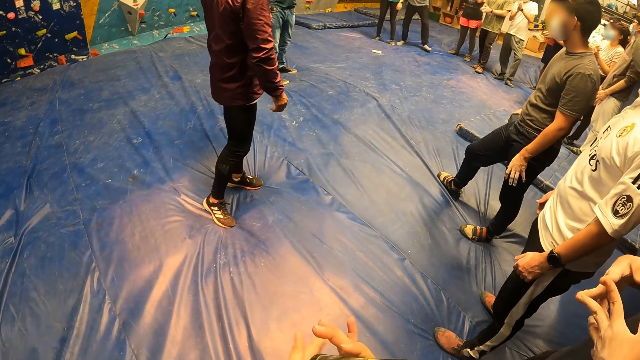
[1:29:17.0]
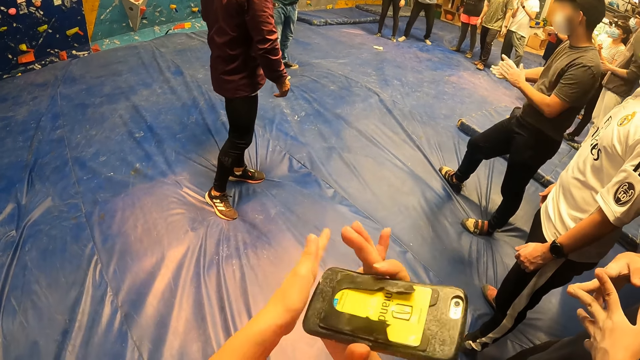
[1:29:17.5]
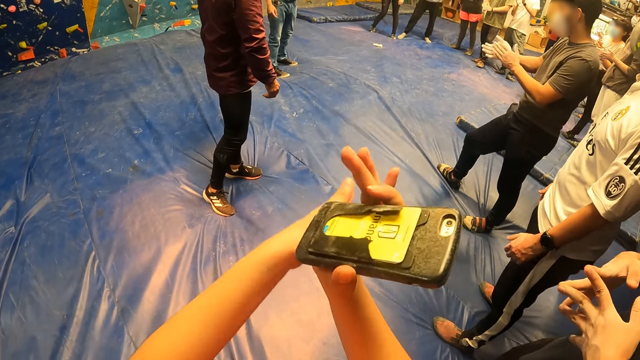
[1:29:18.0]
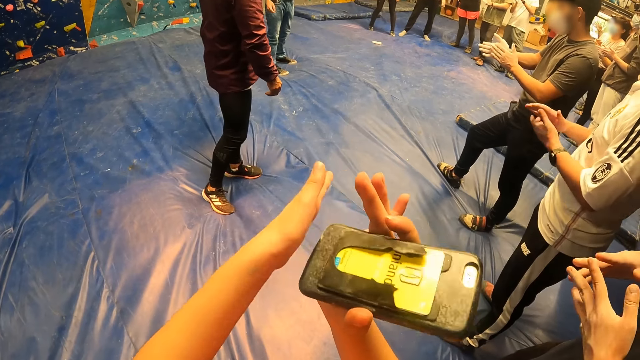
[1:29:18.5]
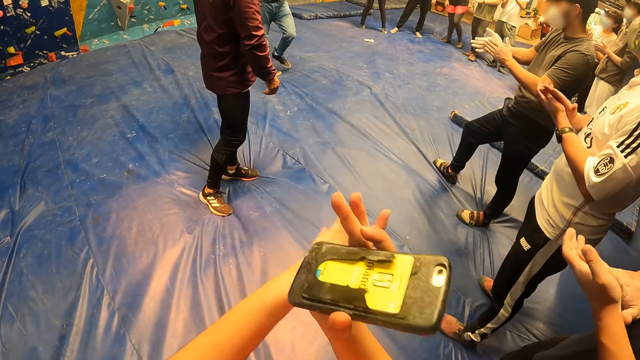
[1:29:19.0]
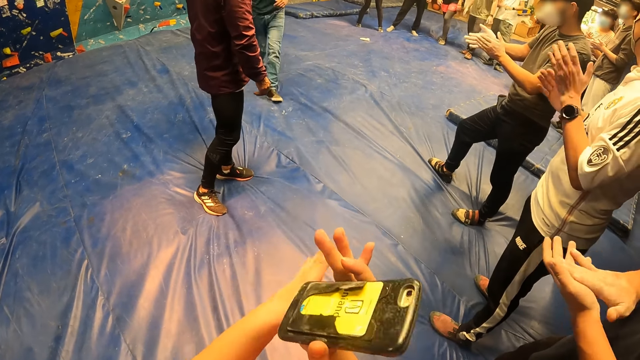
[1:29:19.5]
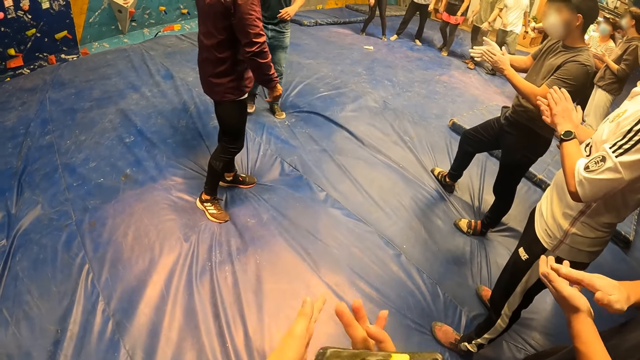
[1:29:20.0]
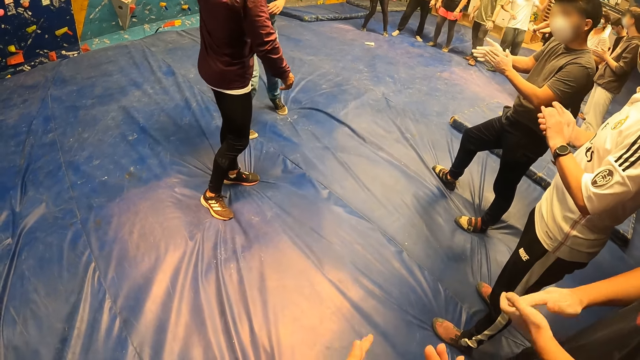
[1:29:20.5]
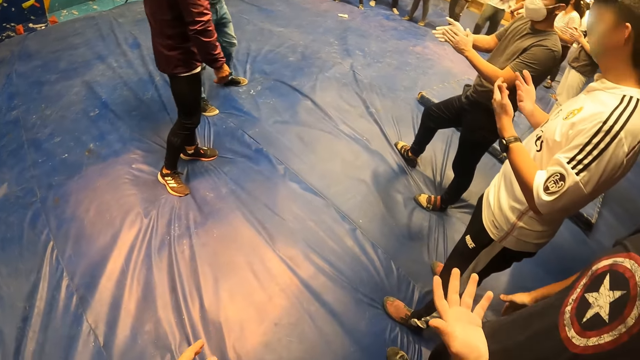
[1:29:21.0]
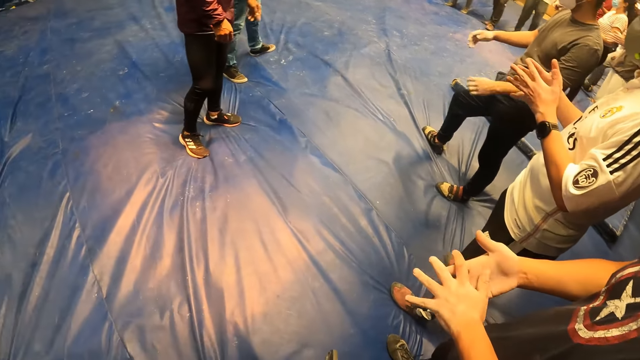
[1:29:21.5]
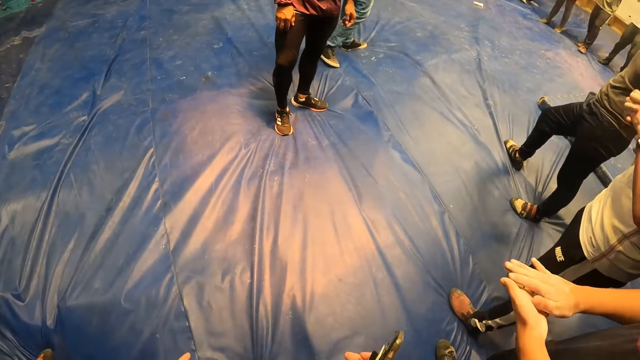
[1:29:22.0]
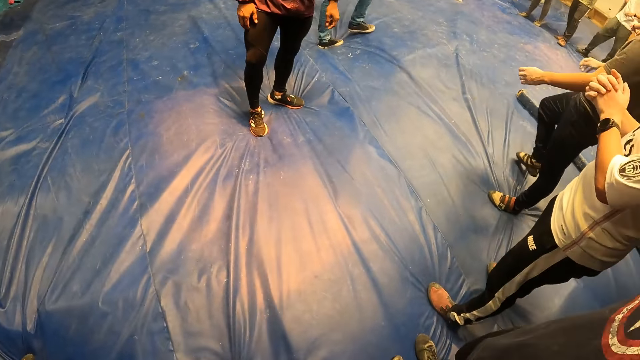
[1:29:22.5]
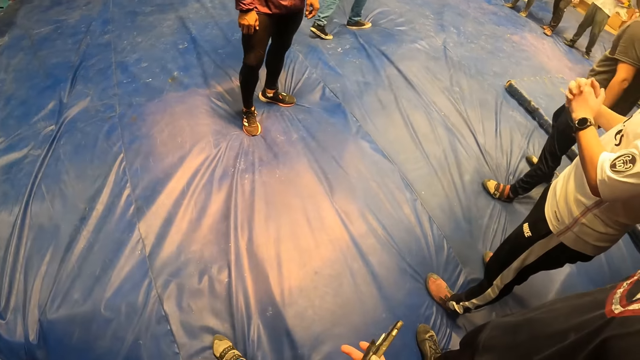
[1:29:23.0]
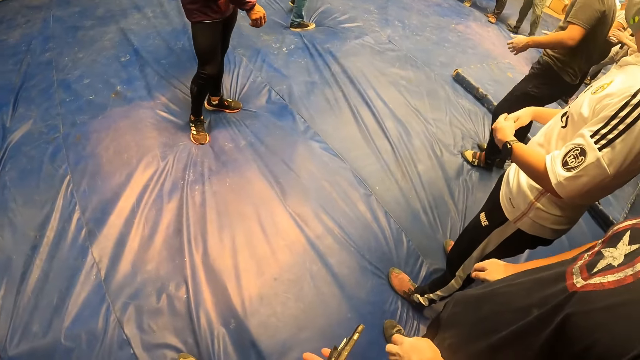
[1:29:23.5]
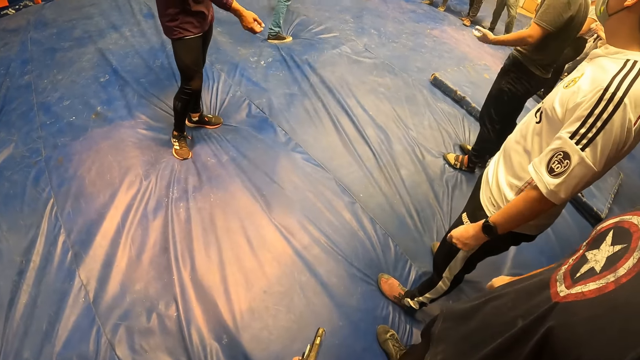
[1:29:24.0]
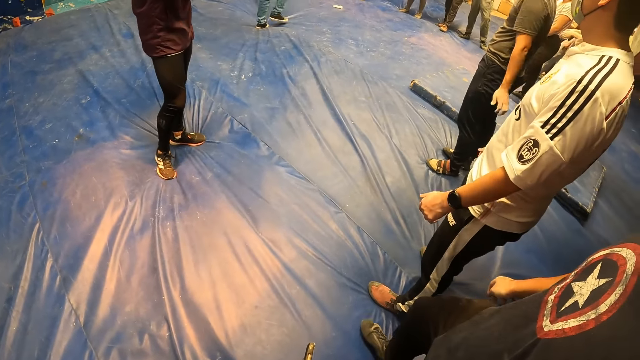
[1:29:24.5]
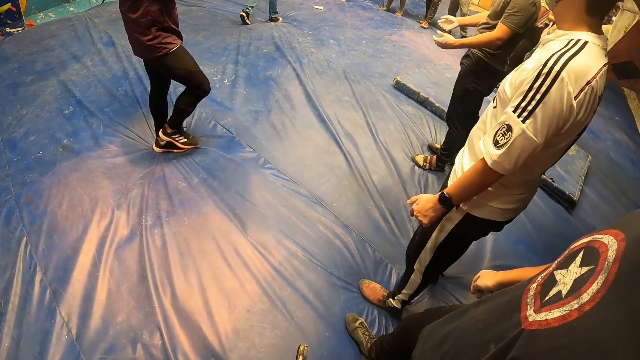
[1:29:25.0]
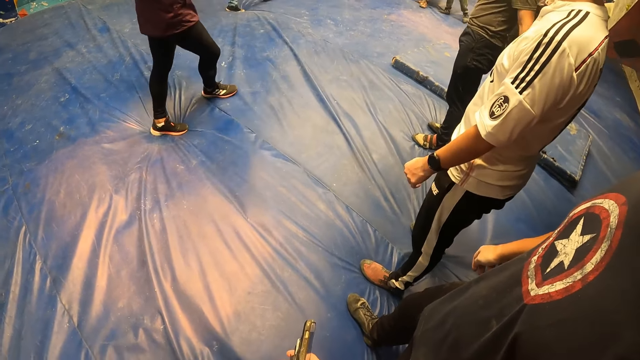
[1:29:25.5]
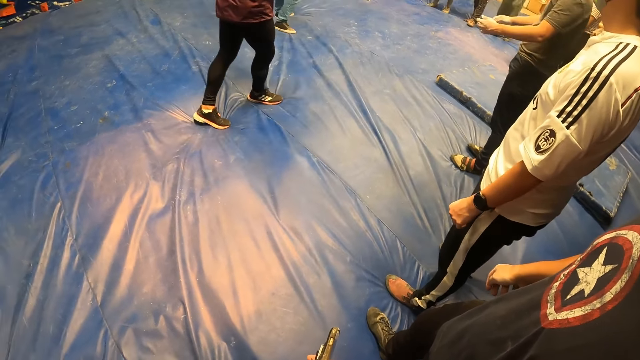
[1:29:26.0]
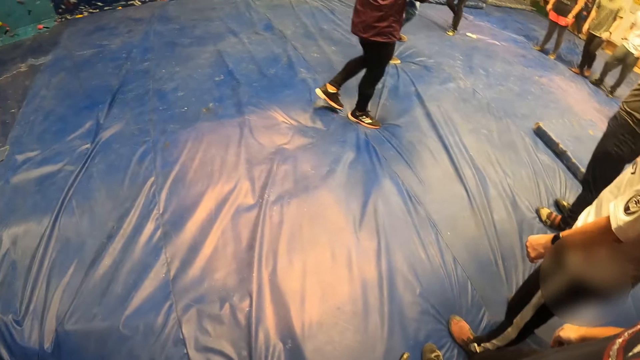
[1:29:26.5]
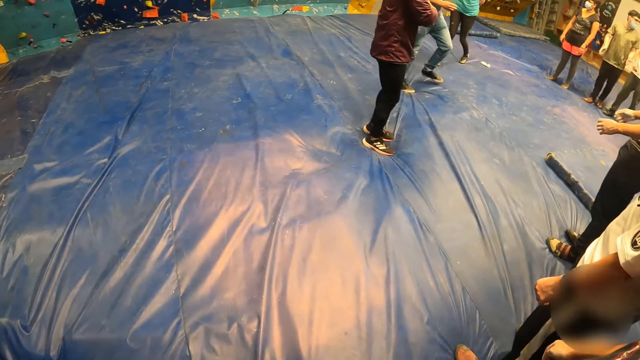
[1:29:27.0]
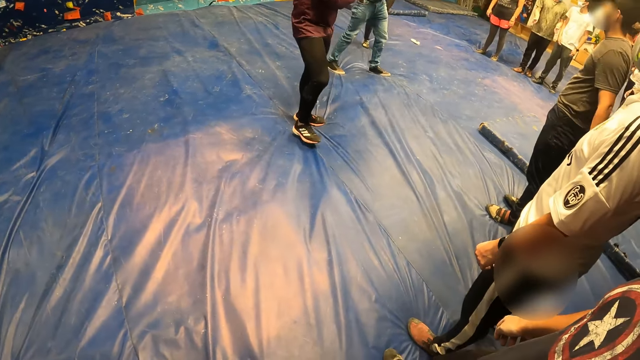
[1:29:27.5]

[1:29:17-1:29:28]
The camera wearer claps the hands.

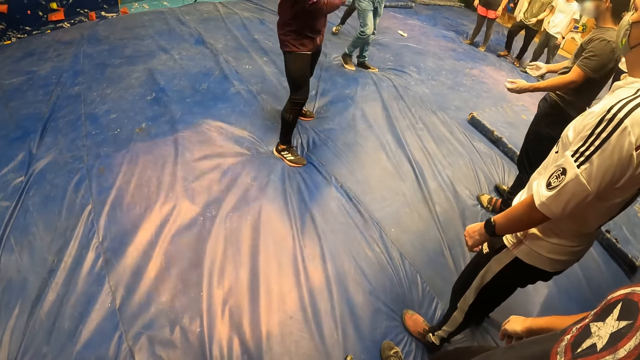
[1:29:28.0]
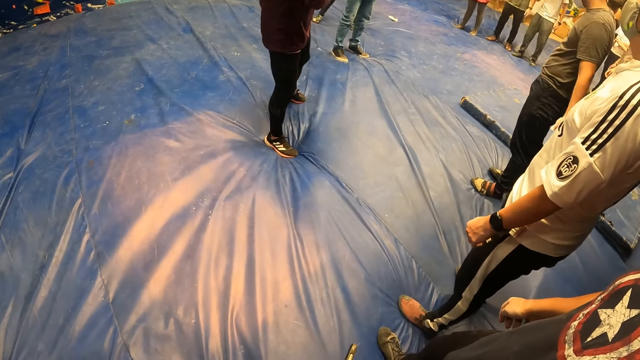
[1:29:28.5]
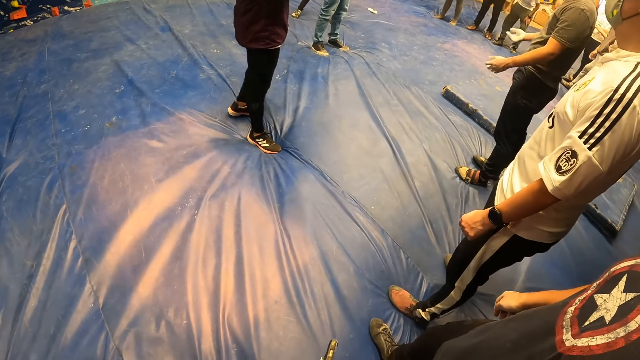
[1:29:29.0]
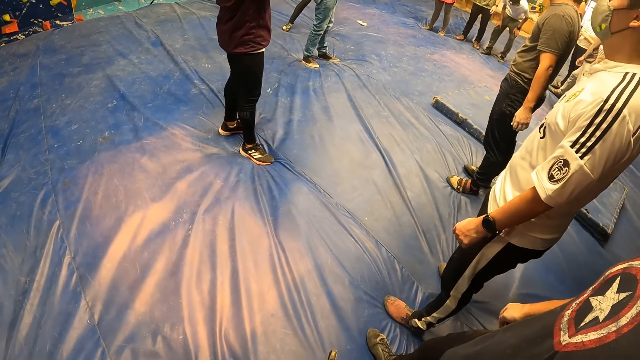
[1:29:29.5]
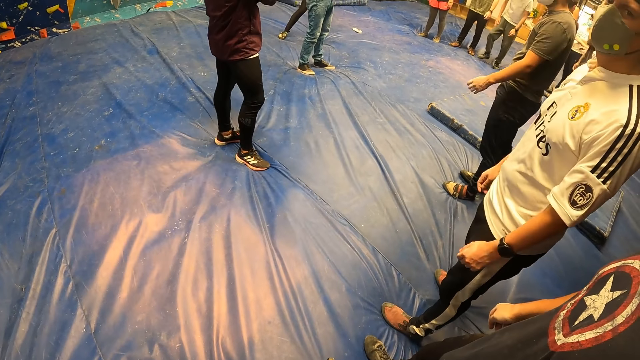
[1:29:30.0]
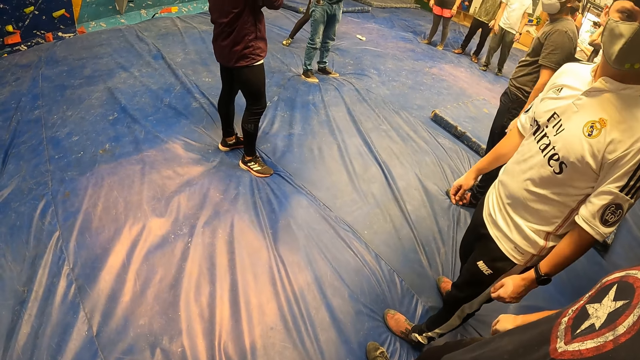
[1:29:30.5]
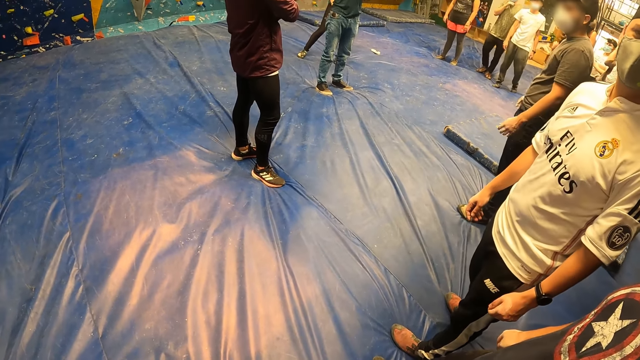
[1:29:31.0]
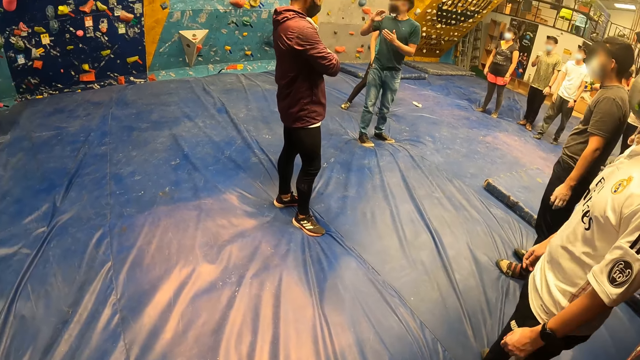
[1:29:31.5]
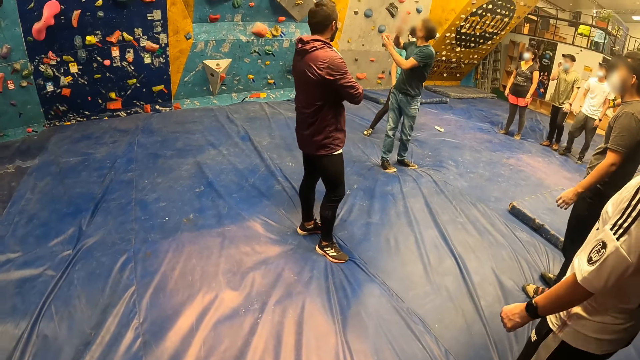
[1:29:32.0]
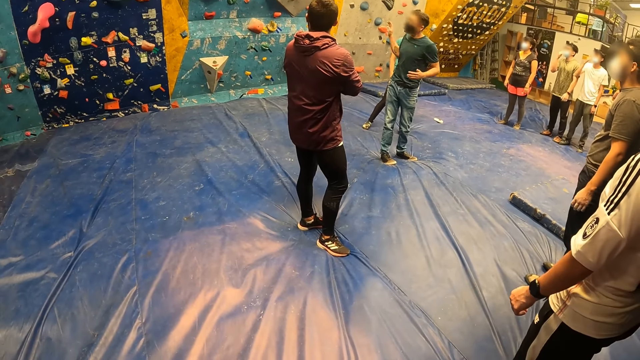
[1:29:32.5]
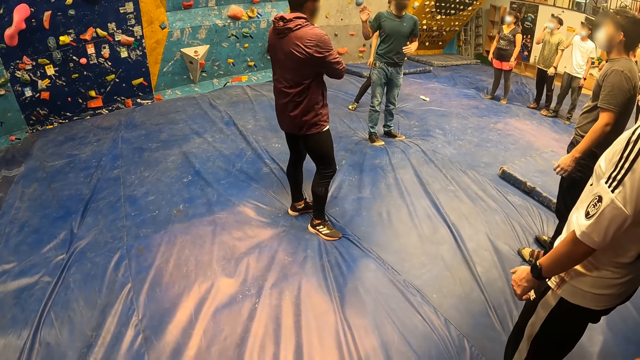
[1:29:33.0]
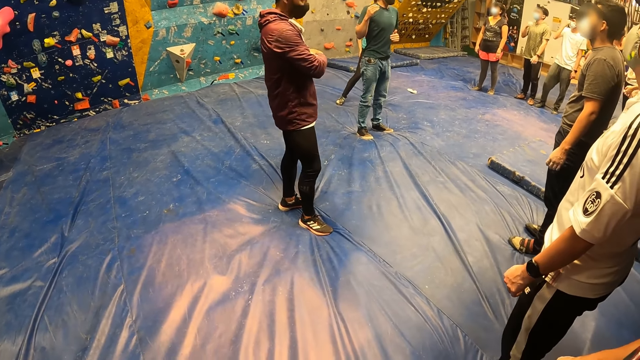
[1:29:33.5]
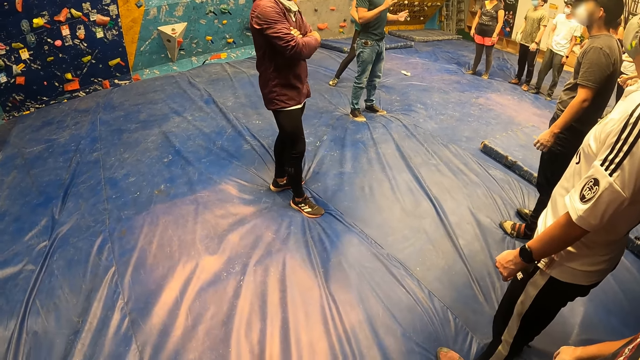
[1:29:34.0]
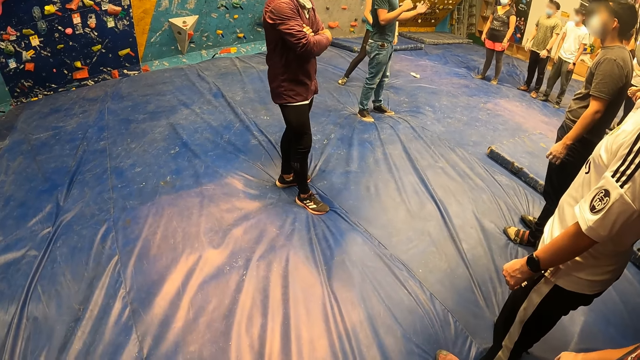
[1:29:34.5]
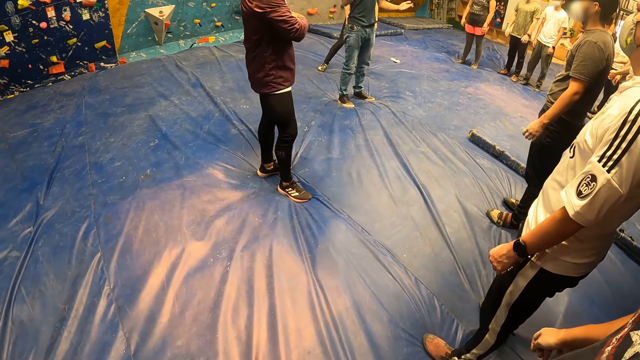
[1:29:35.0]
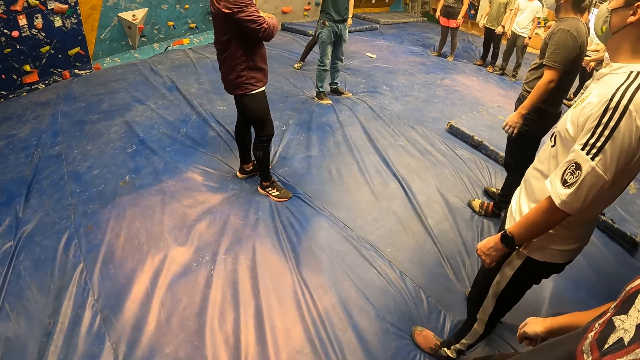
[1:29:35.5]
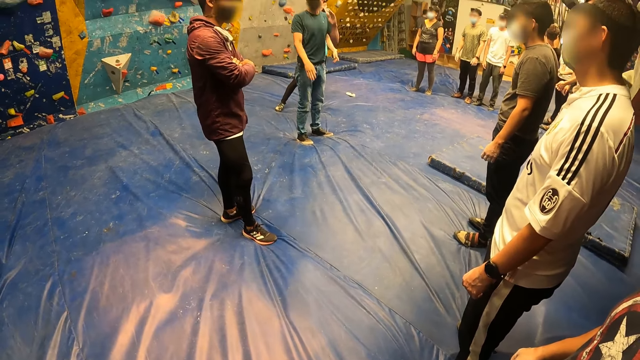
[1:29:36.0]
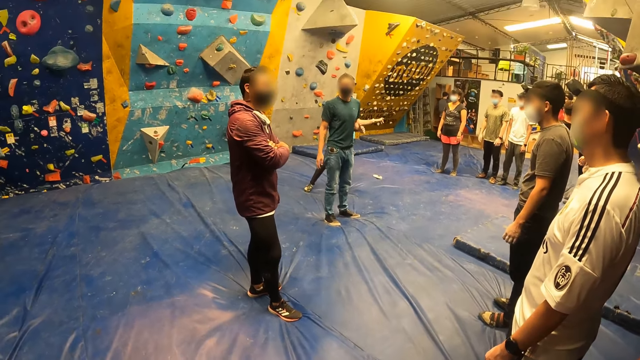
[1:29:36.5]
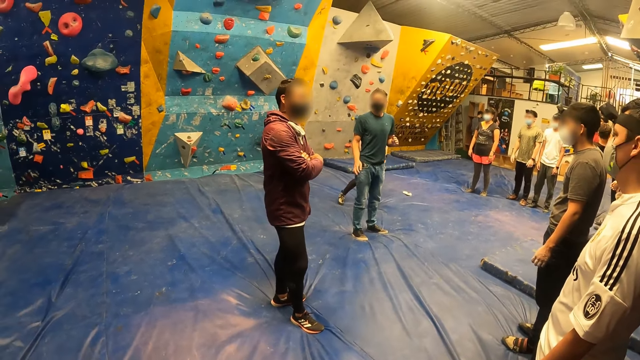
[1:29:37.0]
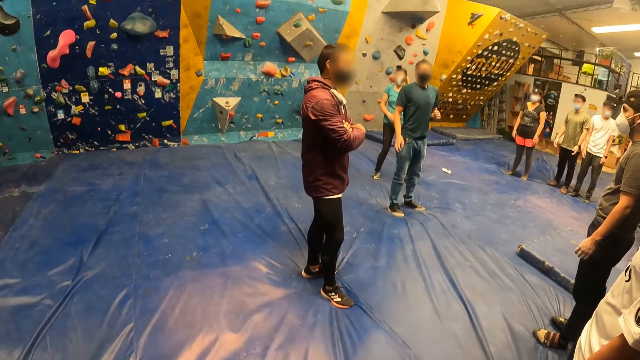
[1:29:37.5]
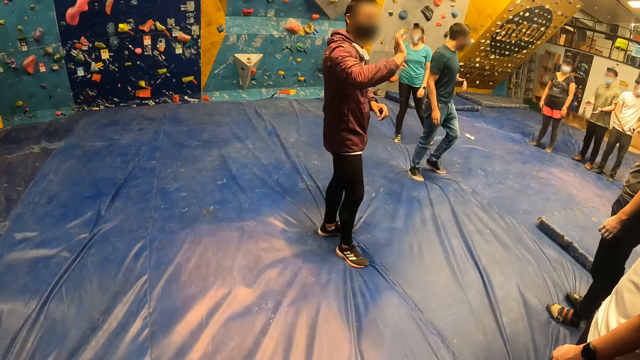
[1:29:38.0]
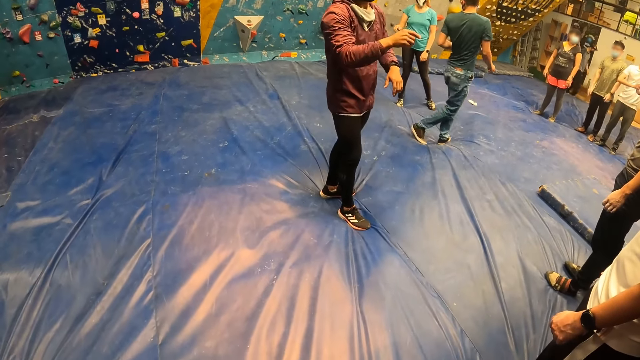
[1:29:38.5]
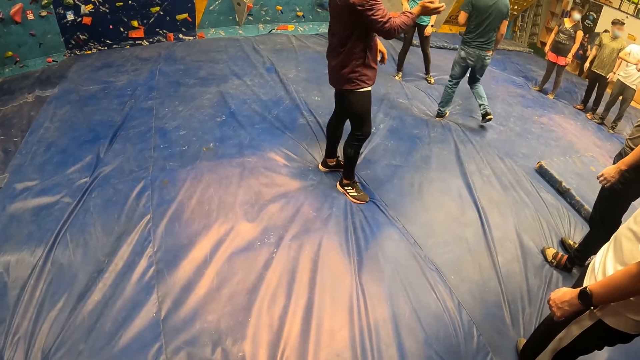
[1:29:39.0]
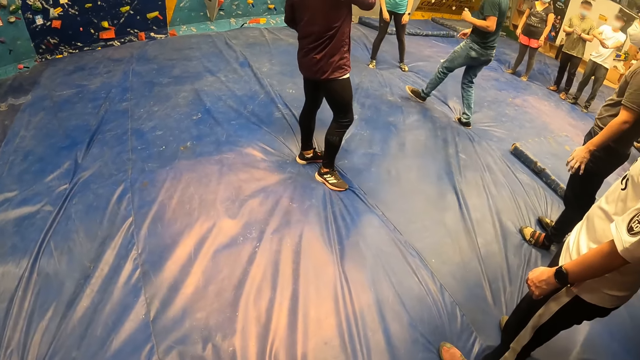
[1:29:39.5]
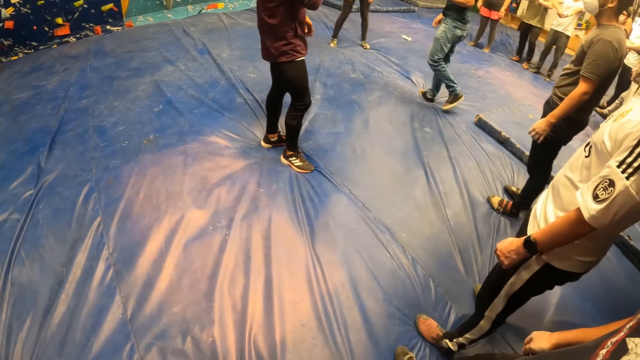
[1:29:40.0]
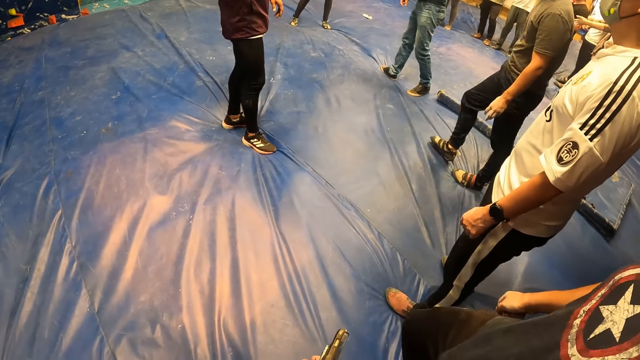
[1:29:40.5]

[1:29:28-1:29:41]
An instructor interacts with the group of people.
